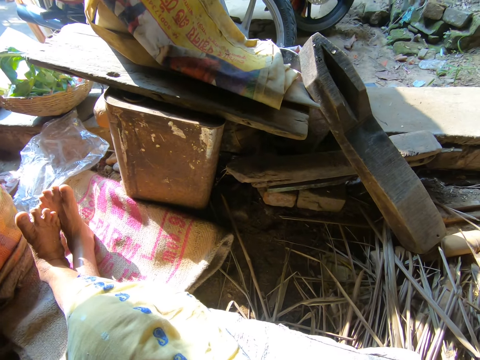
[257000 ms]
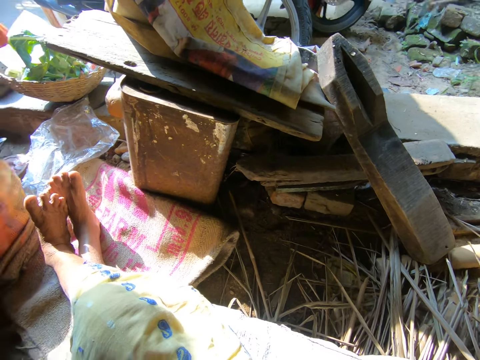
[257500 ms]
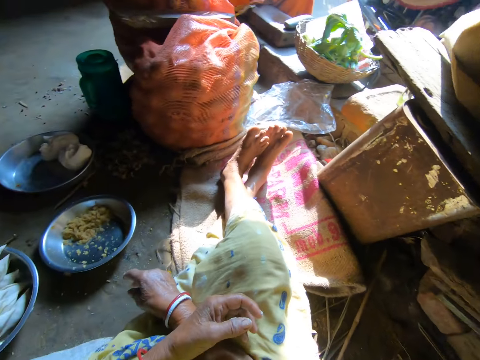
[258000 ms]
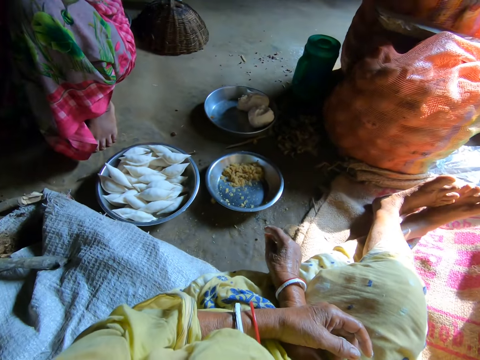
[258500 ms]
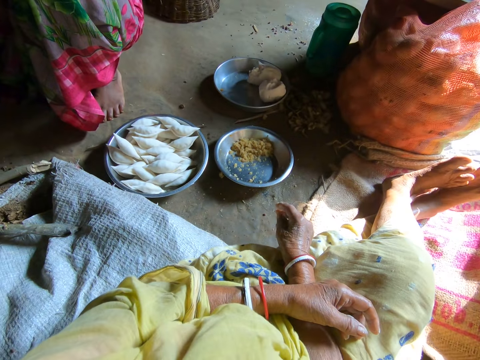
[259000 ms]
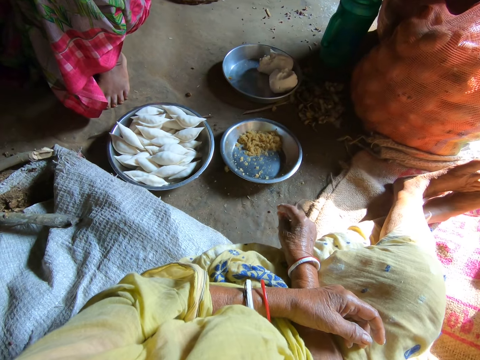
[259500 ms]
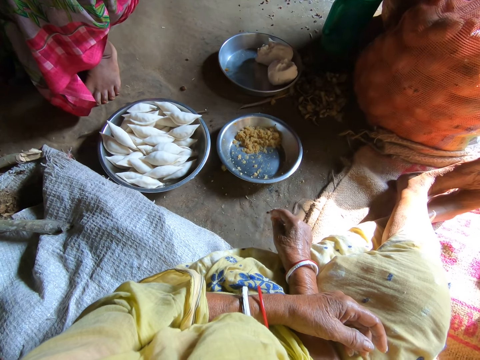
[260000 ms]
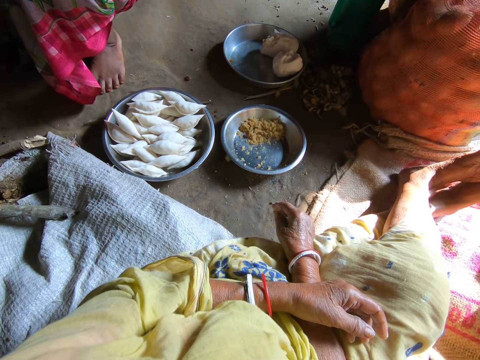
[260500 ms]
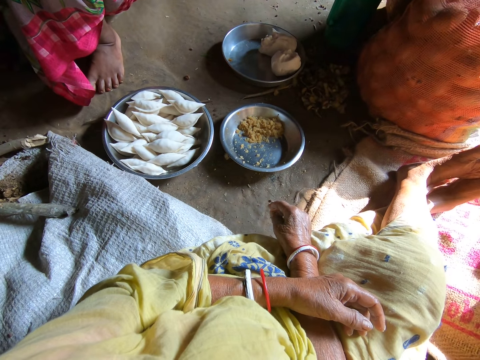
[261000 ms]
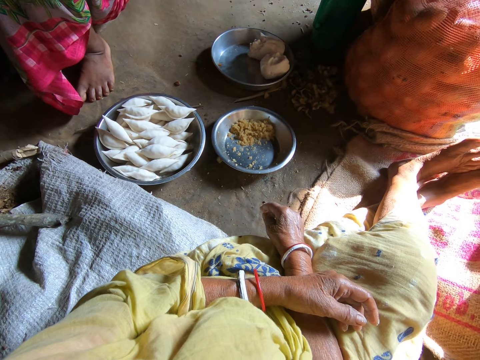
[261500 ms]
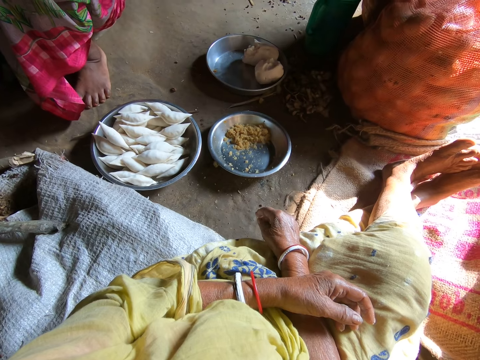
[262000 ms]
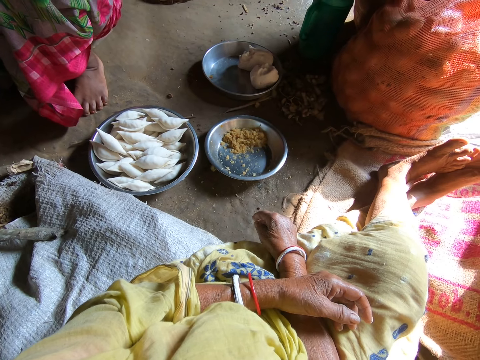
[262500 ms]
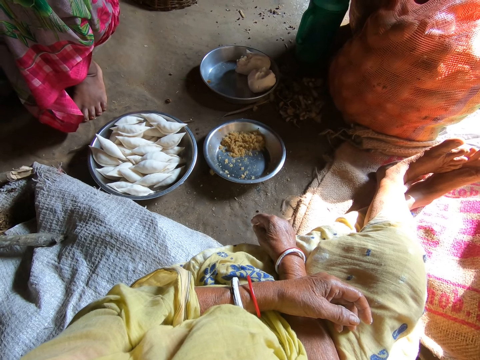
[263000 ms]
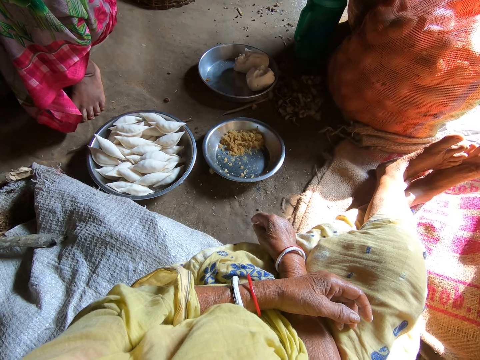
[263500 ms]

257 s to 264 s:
The camera wearer stares at the lady. The lady swings the left leg.
